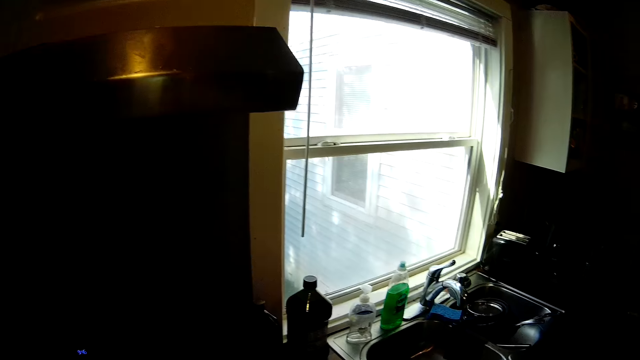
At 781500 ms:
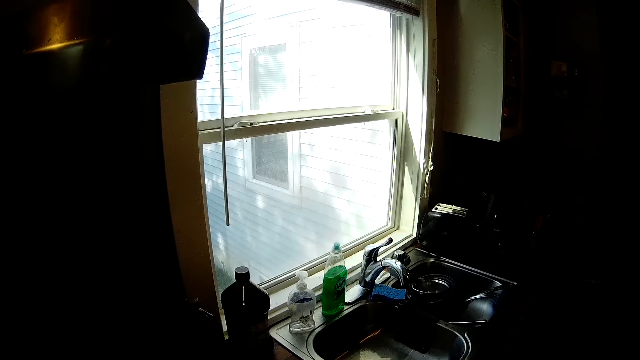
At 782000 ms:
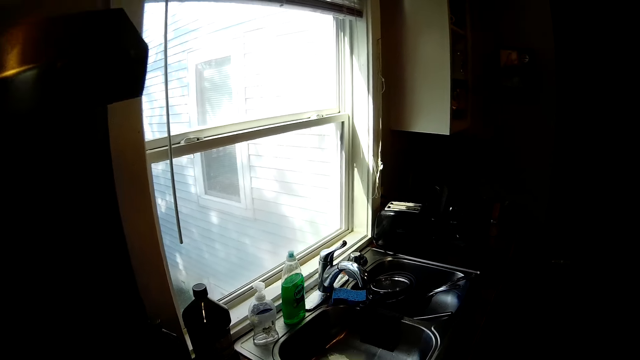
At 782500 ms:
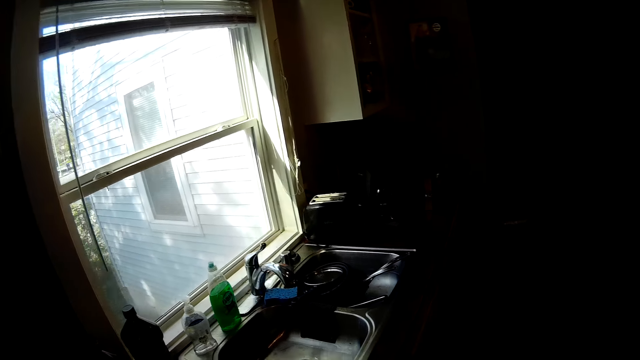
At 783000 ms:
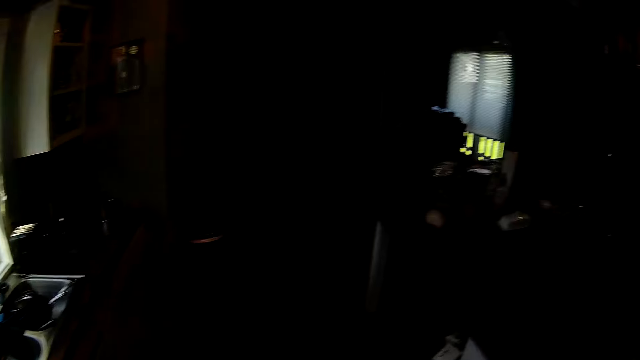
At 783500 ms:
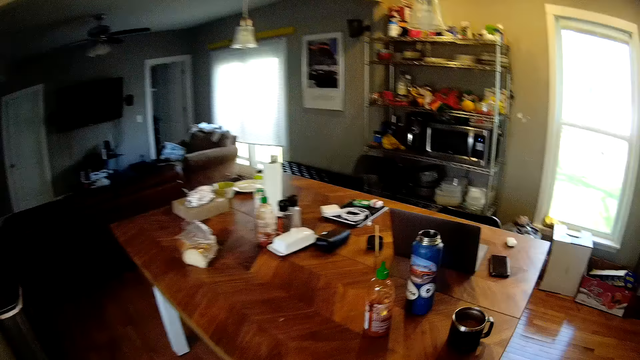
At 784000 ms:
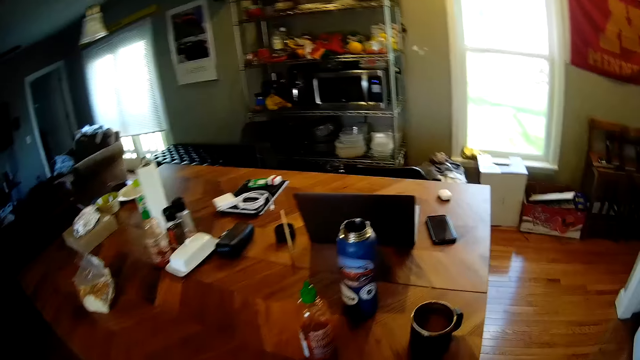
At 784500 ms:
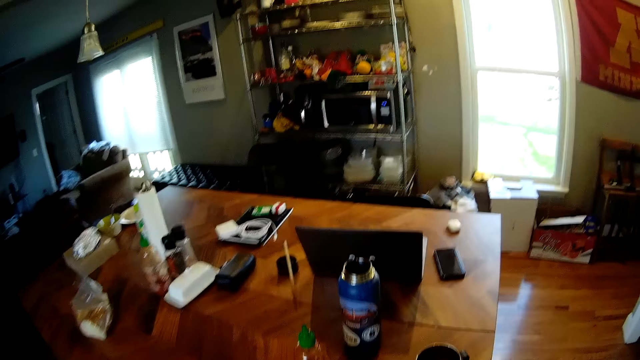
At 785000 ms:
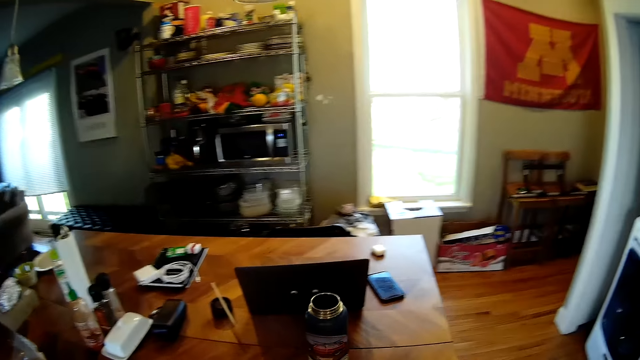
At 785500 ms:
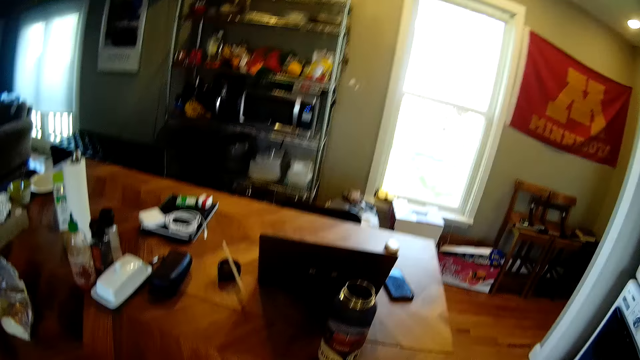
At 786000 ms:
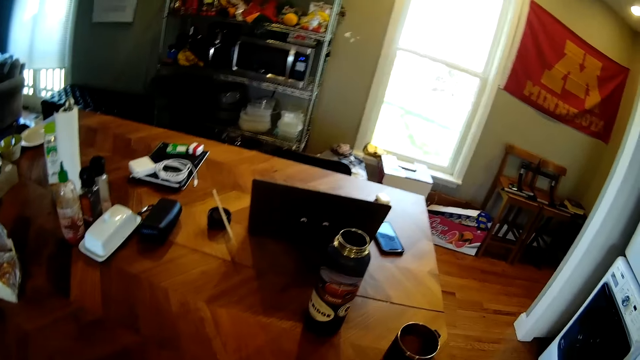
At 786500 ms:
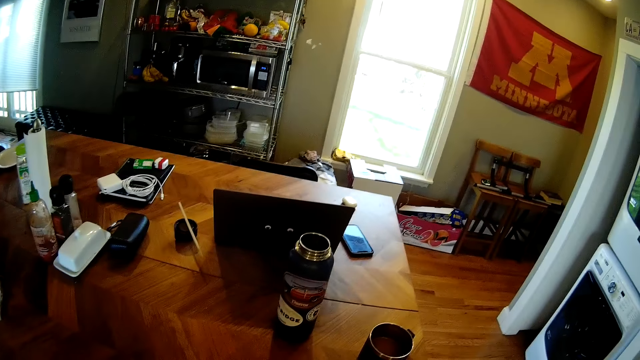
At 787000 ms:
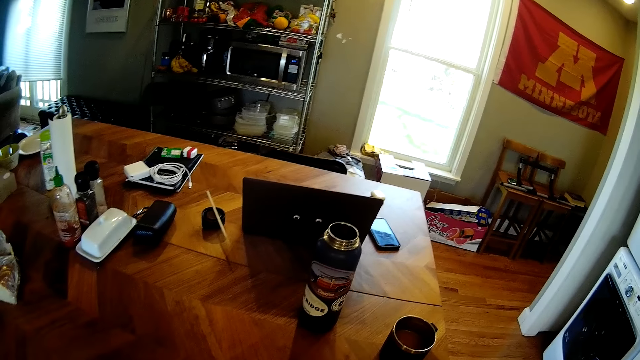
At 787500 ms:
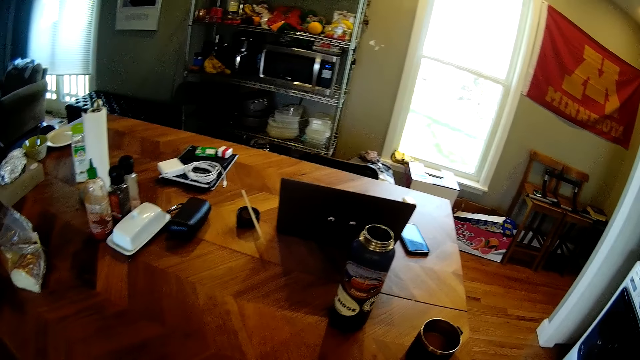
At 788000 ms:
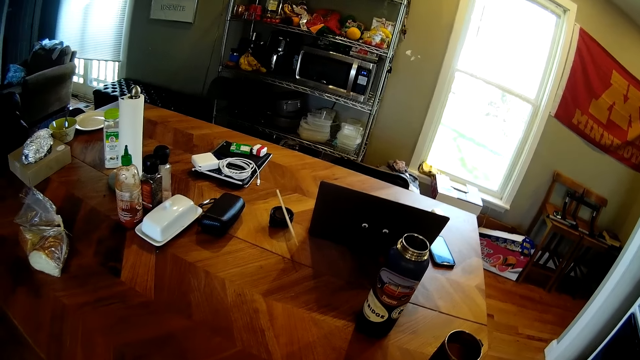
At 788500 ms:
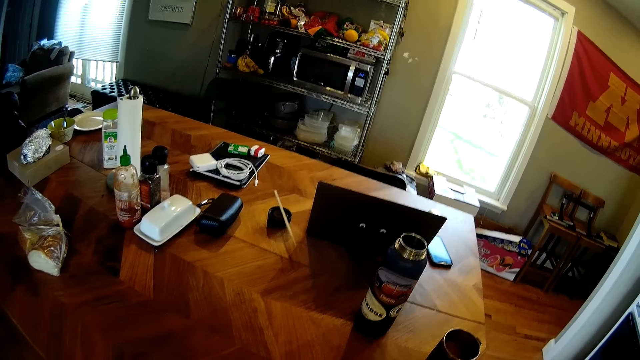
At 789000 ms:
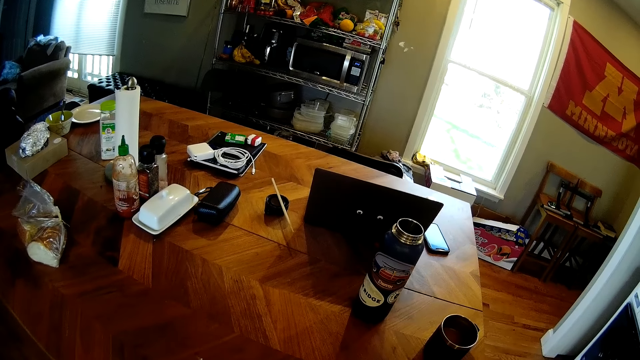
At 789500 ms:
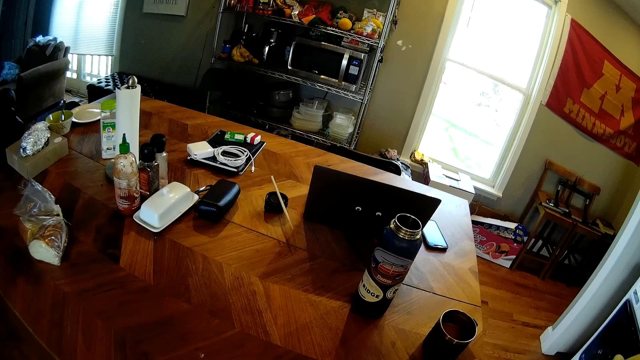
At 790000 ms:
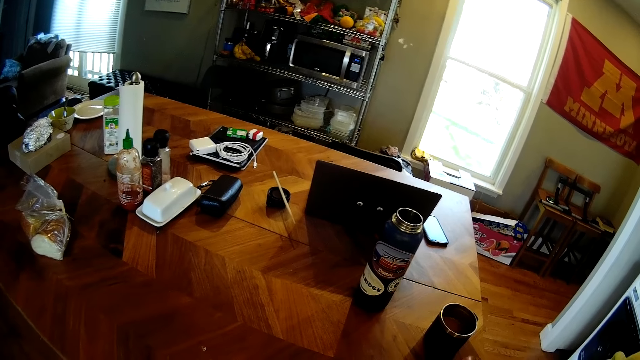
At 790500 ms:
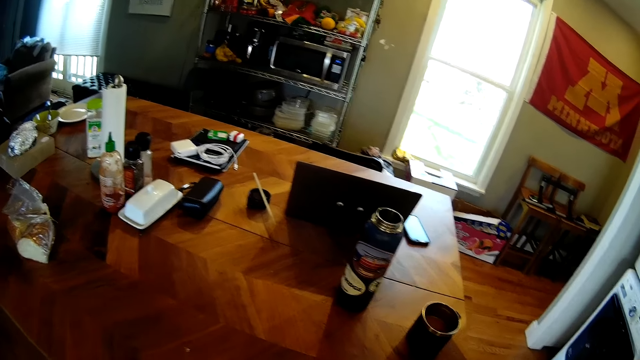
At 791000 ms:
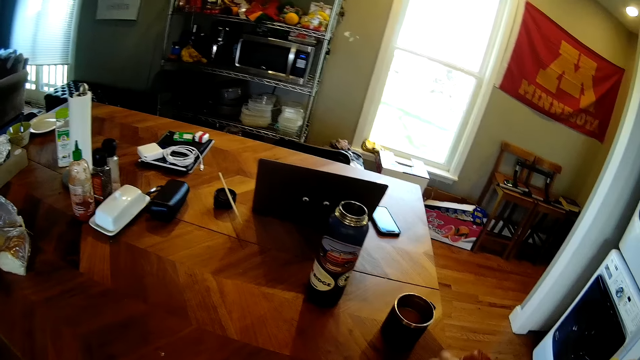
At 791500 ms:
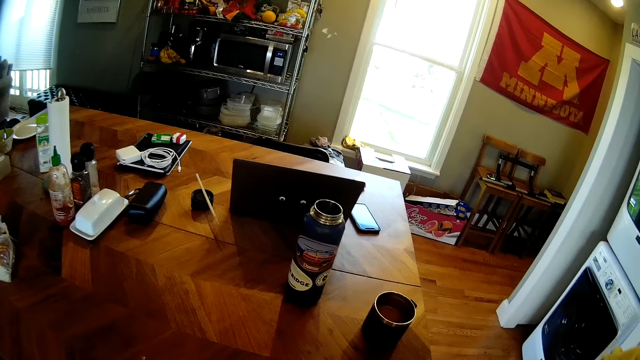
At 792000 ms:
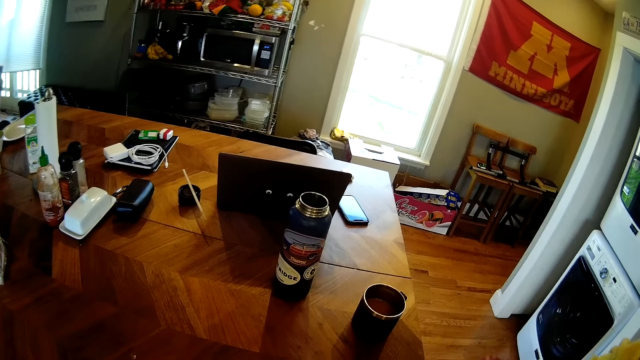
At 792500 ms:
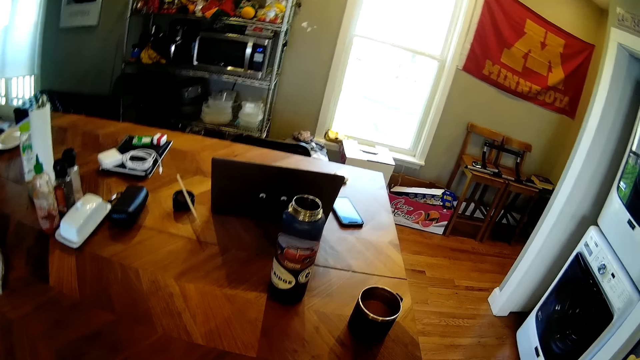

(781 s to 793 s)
The camera wearer puts down a napkin. They walk around a kitchen. They look around a room.

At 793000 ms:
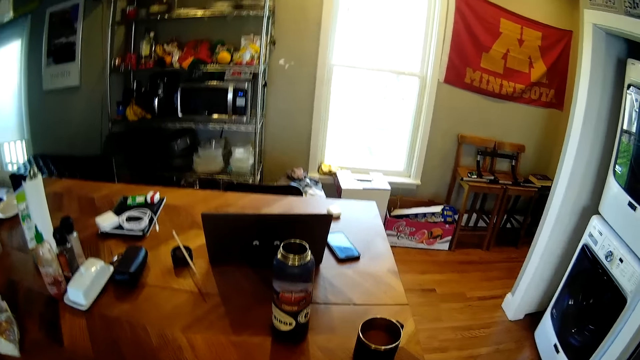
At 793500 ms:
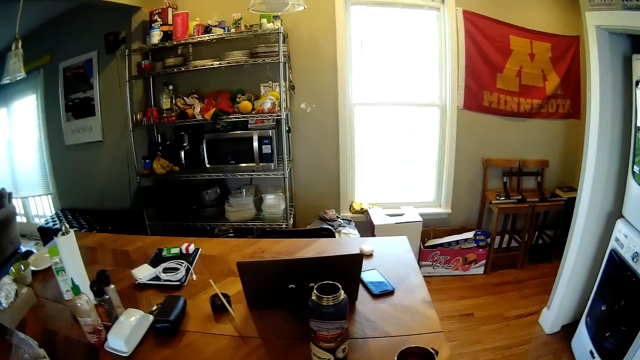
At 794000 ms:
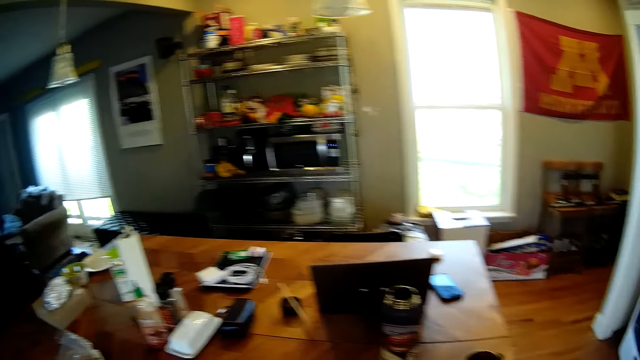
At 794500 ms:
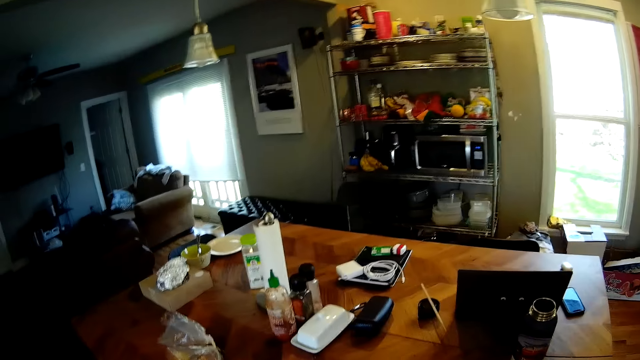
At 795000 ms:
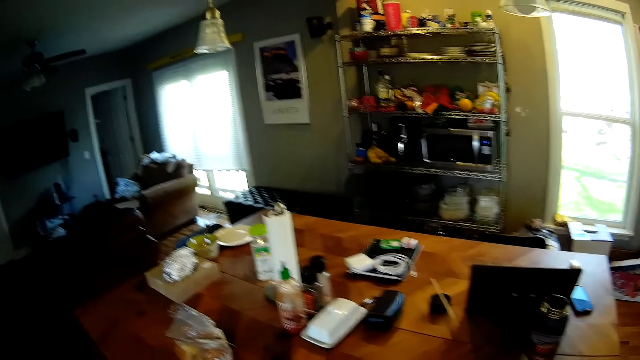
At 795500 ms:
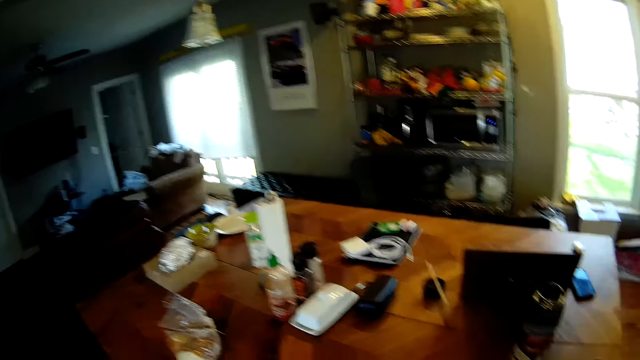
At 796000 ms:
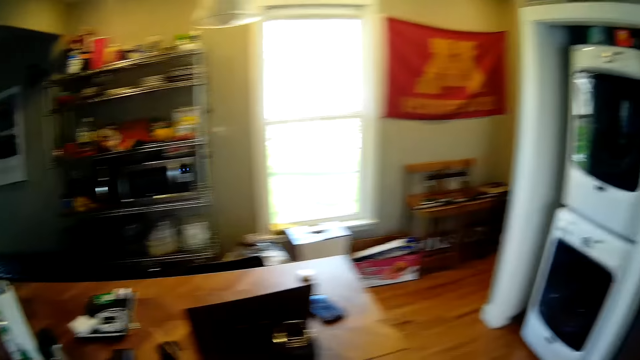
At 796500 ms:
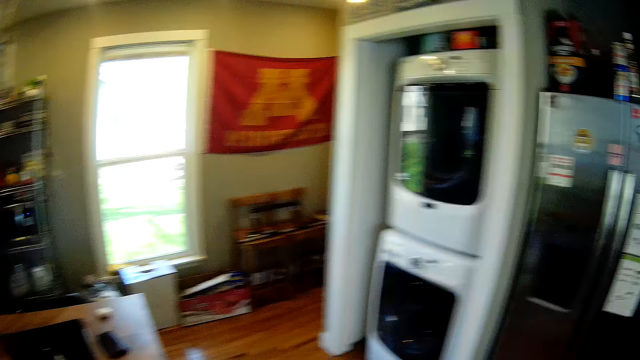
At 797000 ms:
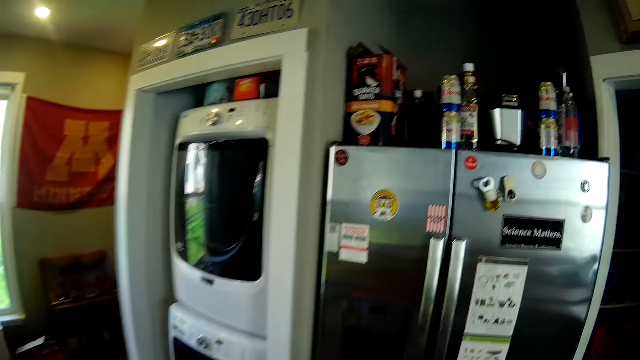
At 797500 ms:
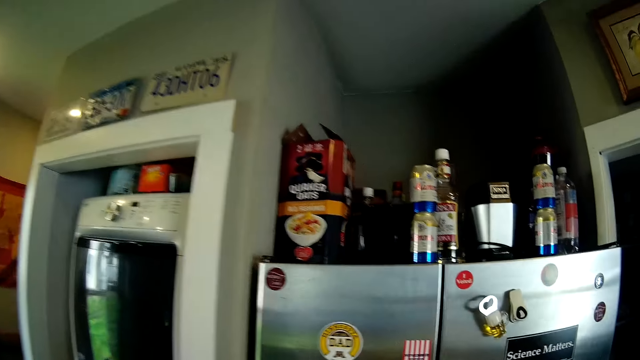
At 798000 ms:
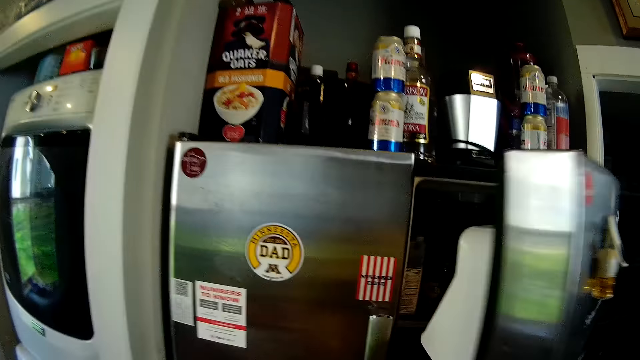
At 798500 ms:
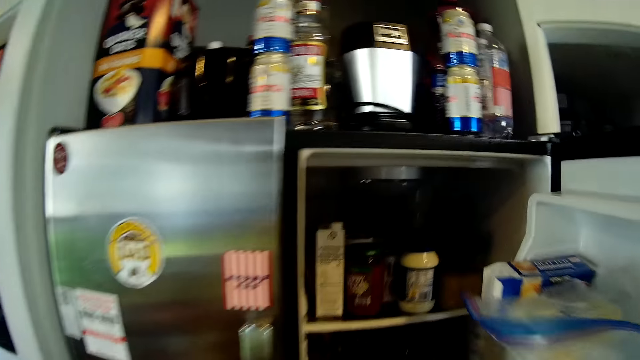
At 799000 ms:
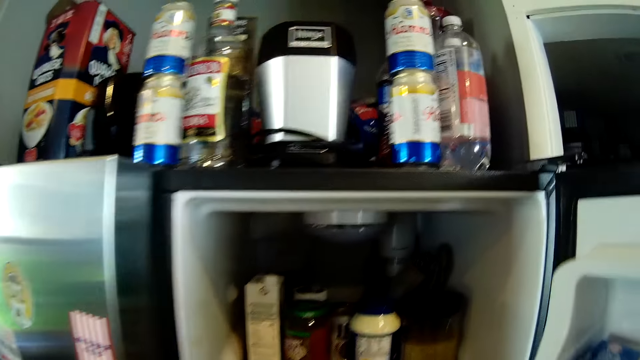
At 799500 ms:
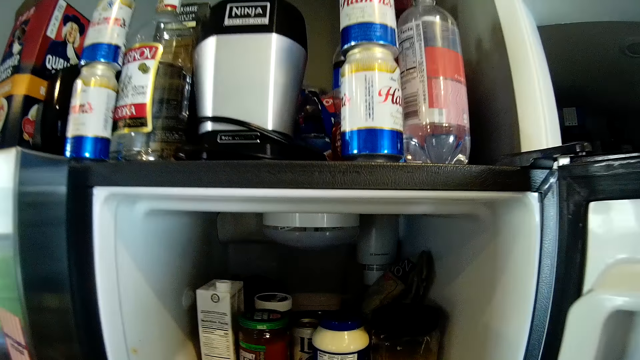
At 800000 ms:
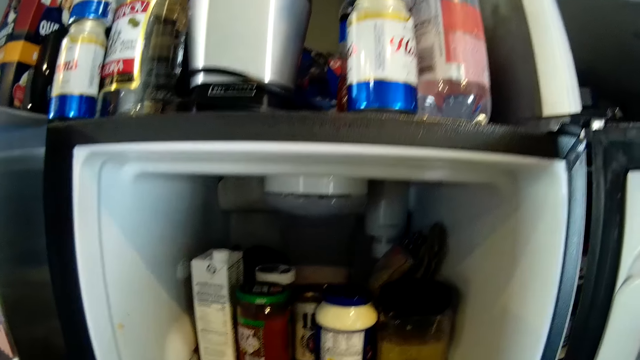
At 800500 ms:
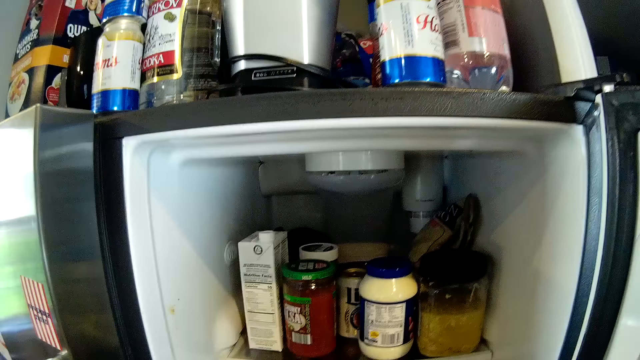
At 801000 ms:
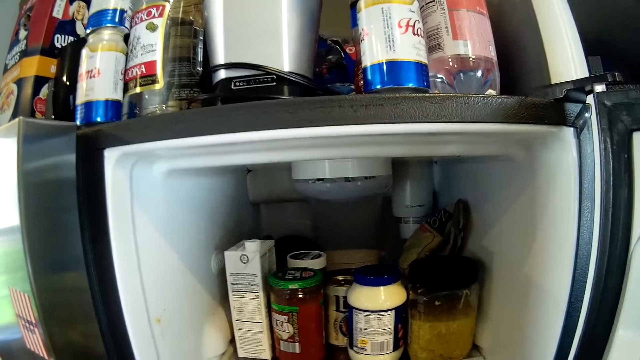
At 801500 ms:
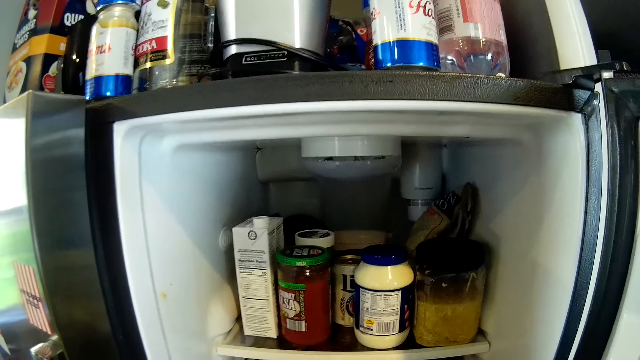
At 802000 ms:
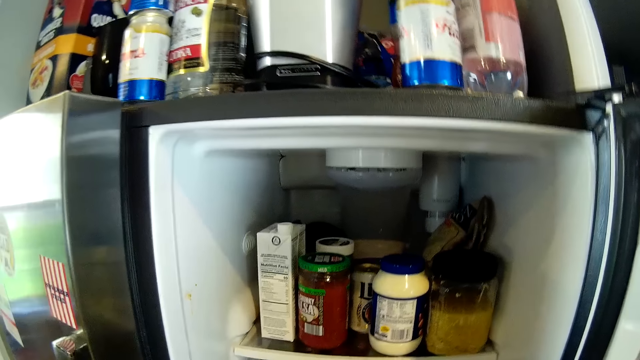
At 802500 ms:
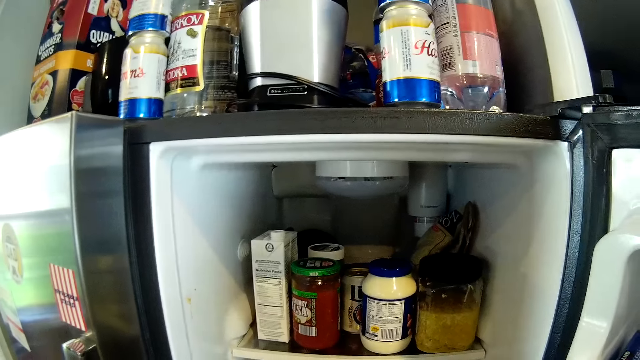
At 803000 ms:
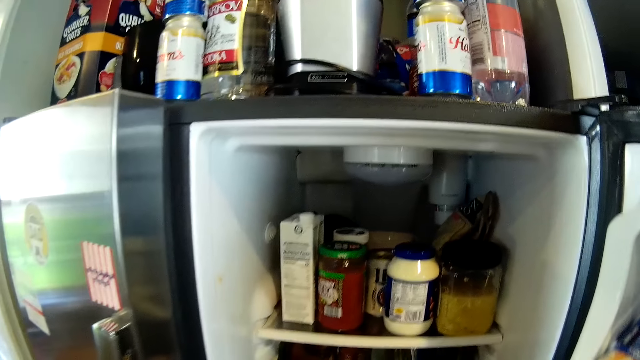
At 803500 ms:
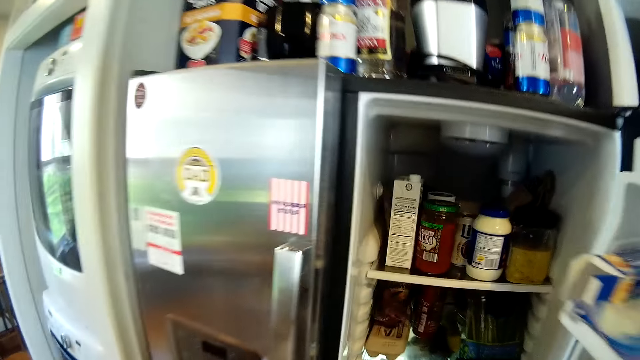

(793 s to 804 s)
The camera wearer walks around a room. She opens a fridge with her right hand. She looks around the fridge.
